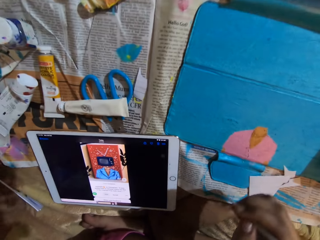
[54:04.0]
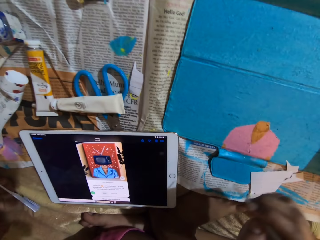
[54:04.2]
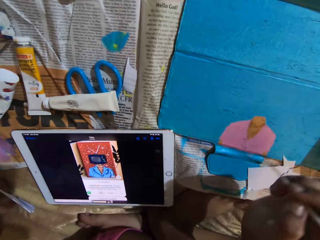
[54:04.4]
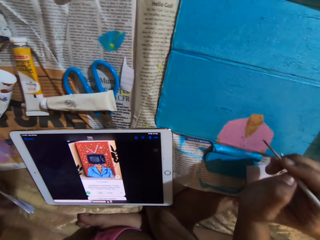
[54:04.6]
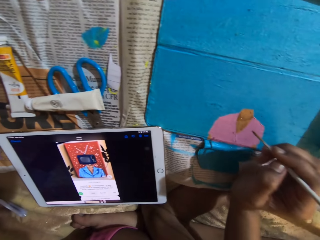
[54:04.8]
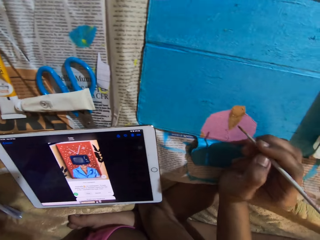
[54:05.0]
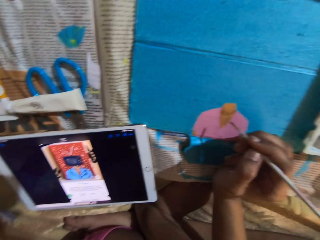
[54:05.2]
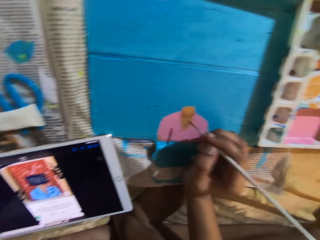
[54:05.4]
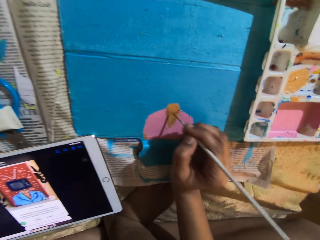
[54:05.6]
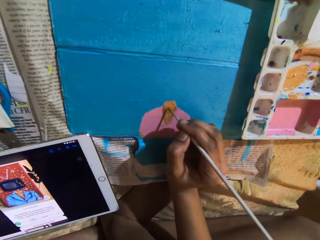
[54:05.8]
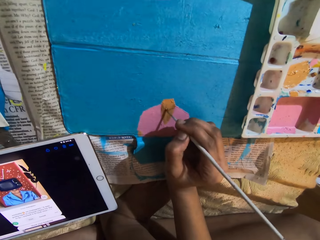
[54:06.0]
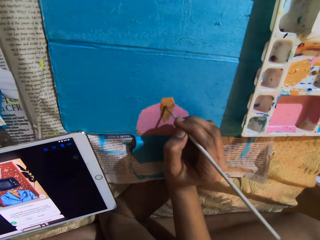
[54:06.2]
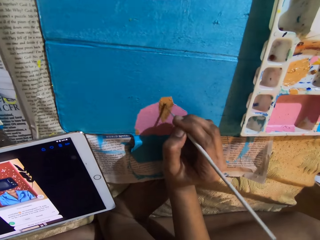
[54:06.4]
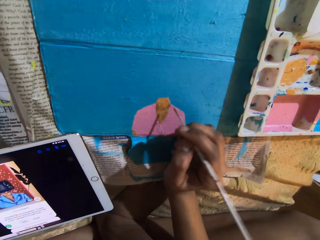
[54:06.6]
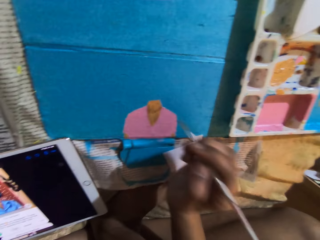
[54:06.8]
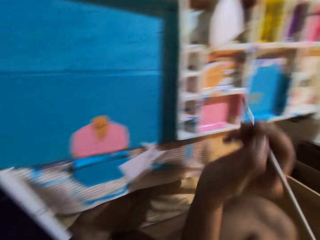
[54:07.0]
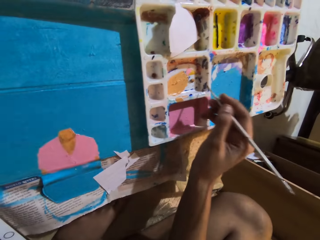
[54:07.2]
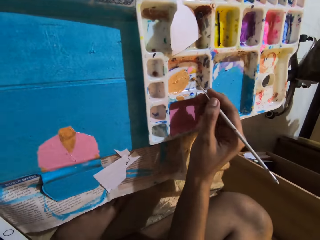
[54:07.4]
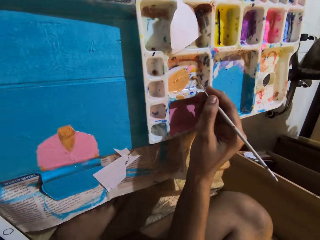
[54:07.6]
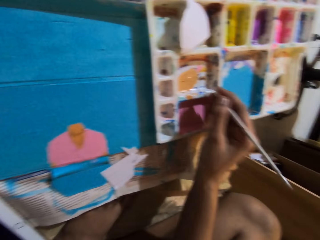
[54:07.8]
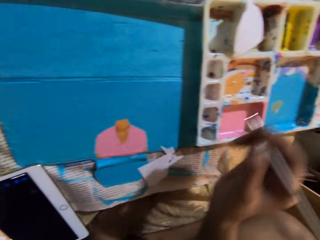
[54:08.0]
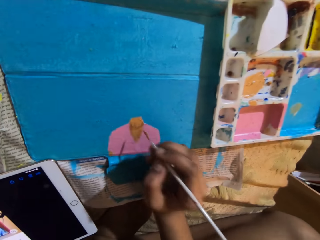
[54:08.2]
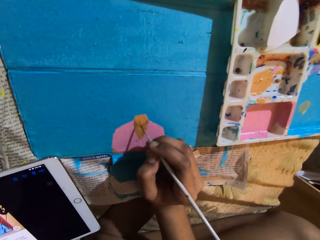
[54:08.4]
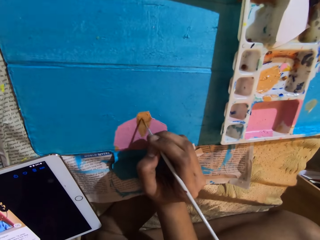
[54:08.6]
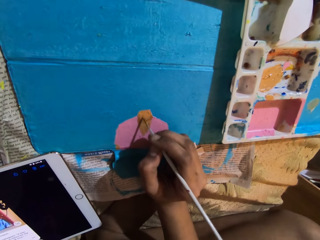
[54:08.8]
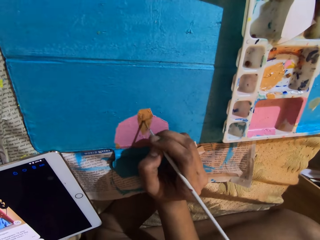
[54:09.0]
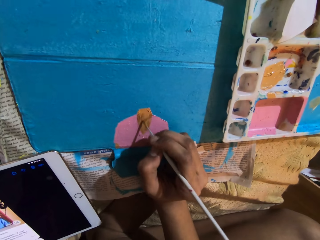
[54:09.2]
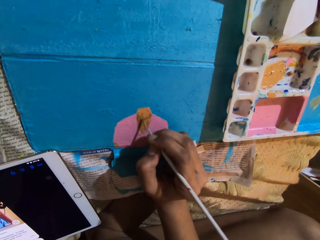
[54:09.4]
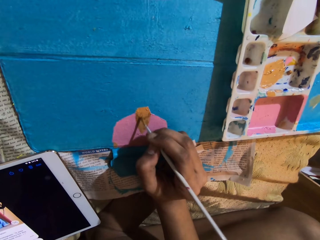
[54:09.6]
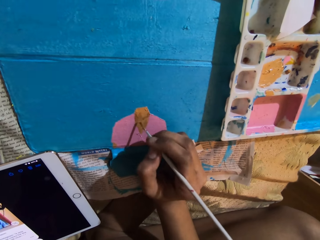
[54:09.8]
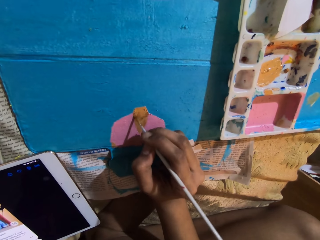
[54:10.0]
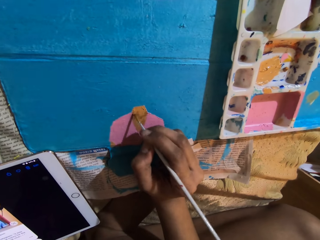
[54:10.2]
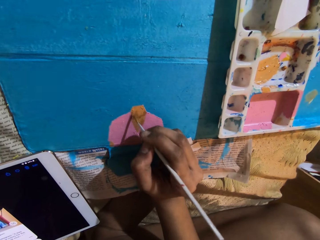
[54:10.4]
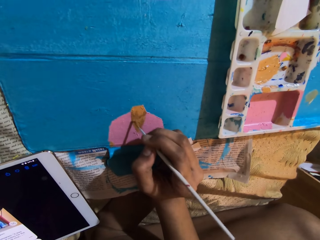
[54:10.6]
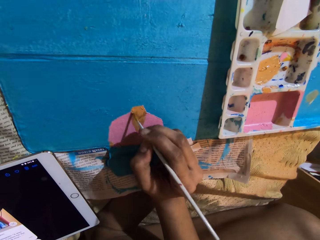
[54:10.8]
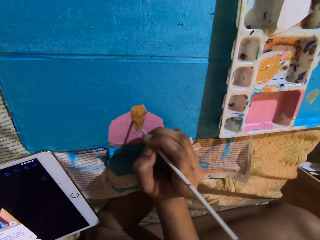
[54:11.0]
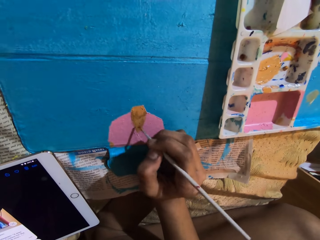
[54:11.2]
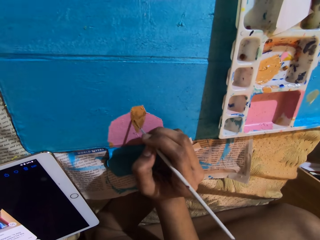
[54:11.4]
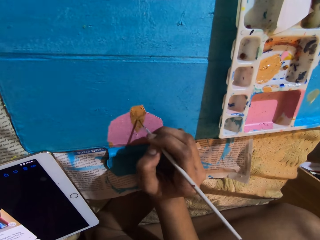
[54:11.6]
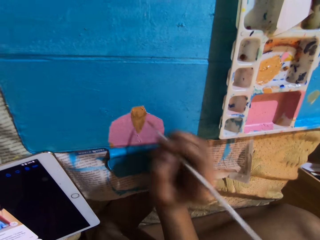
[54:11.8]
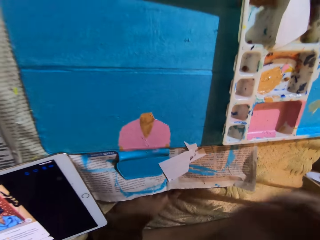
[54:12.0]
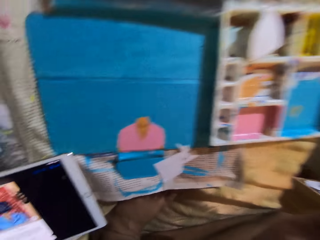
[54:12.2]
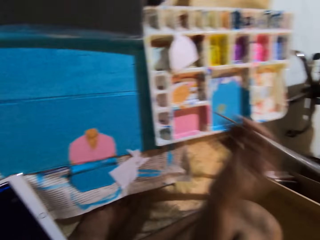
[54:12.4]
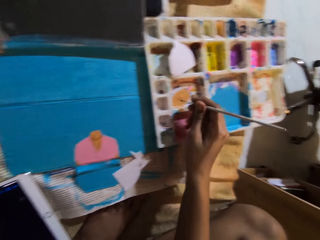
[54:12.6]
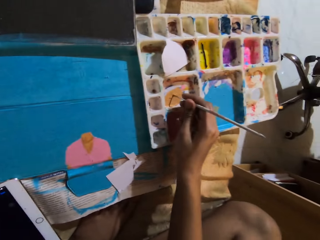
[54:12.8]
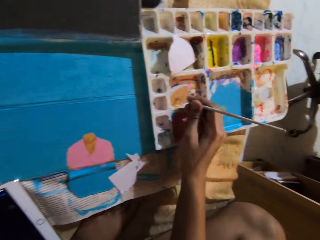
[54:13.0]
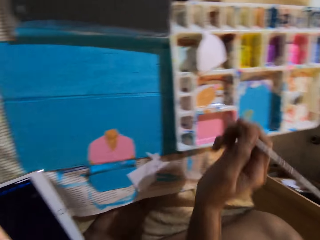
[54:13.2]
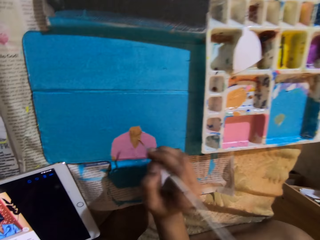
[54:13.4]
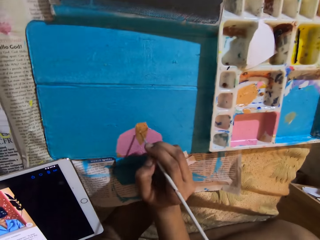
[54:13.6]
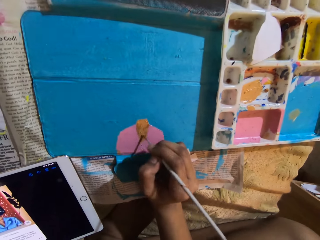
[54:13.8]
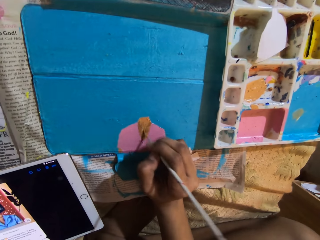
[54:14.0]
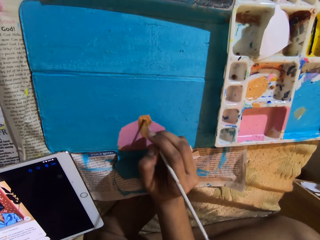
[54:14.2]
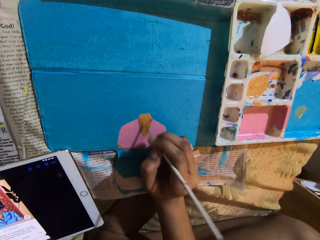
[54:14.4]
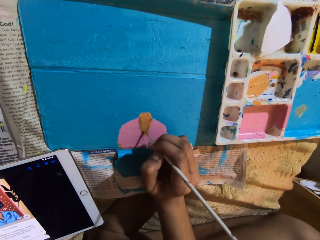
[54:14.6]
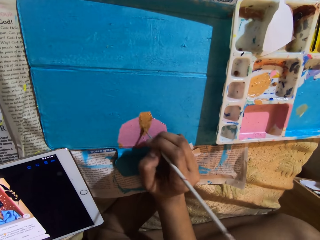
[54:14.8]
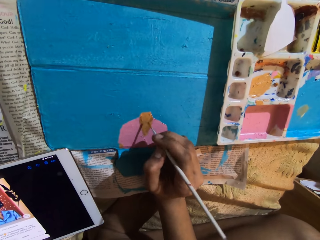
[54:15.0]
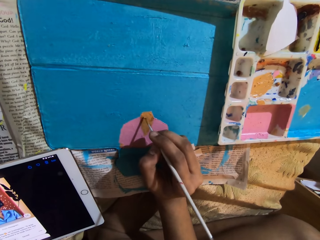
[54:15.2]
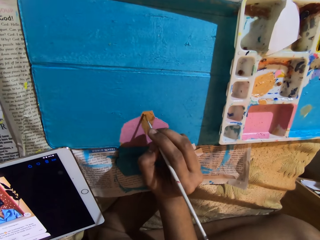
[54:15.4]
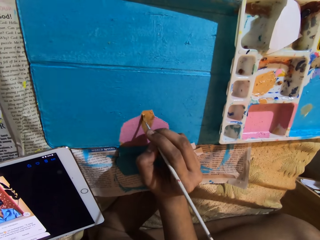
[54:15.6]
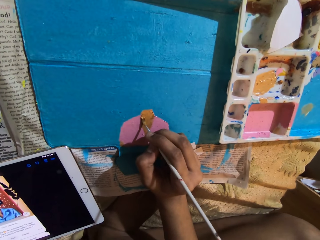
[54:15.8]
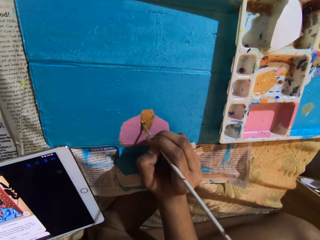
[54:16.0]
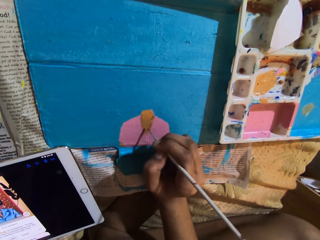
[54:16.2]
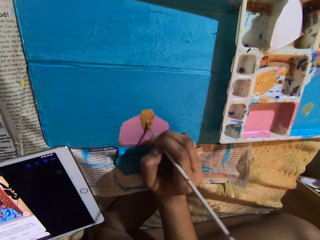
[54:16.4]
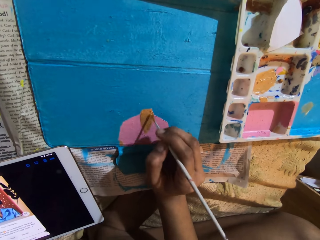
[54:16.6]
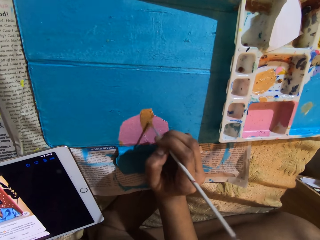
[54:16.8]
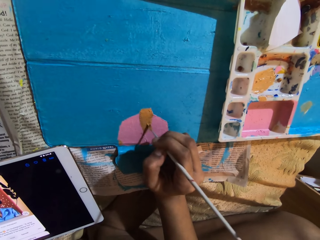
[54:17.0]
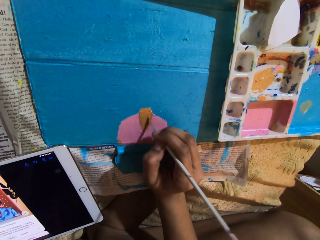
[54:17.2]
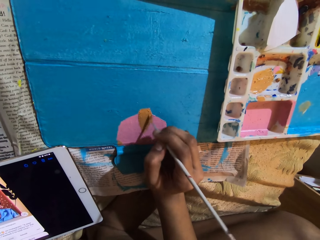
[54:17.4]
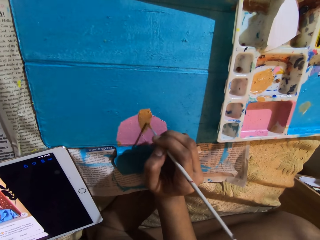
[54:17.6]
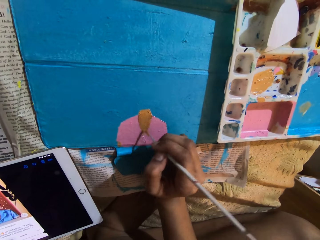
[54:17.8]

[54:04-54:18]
The camera wearer touches the tip of the pen brush. She paints on the tablet cover with the paintbrush in her right hand. She rubs the ink on the container with the pen brush. She takes the paint from the paint palette with the paintbrush in her right hand. She paints on the tablet cover with the paintbrush in her right hand. She takes the paint from the paint palette with the paintbrush in her right hand. She rubs the ink on the container with the pen brush. She paints on the tablet cover with the paintbrush in her right hand.

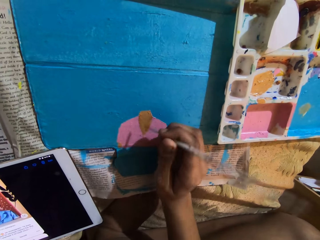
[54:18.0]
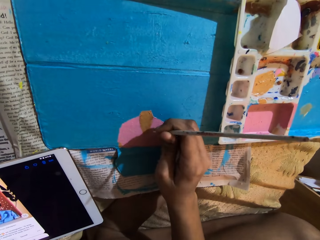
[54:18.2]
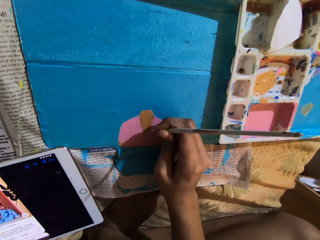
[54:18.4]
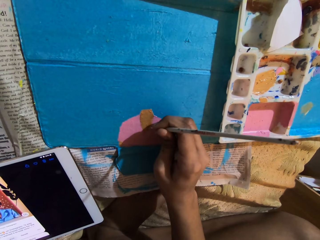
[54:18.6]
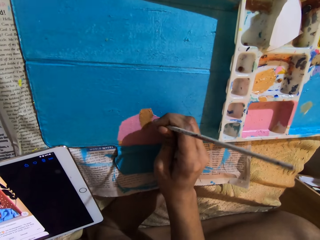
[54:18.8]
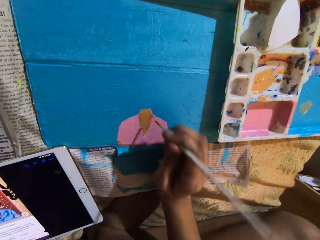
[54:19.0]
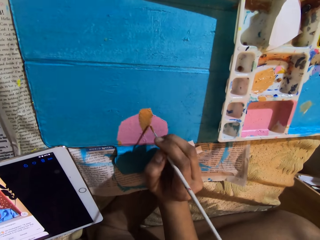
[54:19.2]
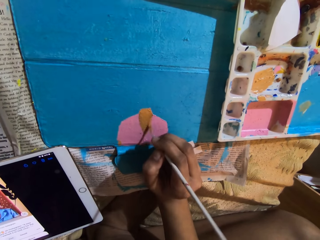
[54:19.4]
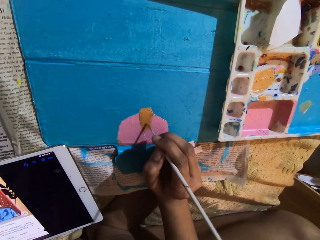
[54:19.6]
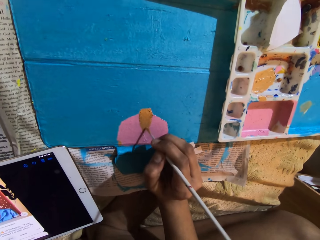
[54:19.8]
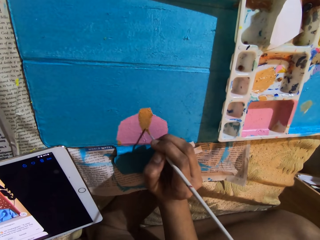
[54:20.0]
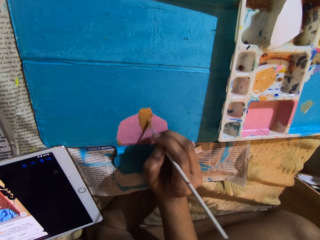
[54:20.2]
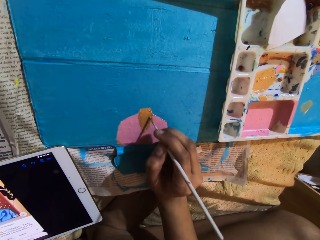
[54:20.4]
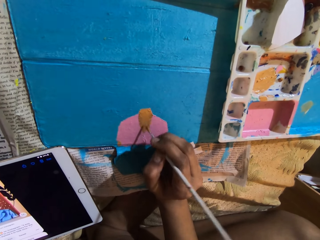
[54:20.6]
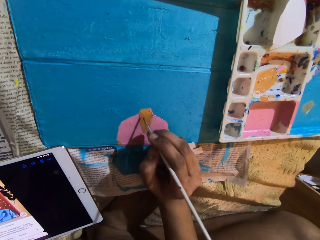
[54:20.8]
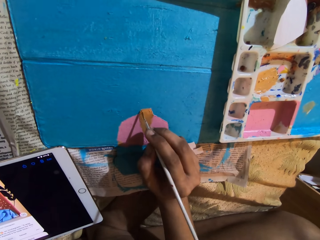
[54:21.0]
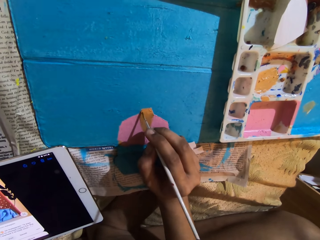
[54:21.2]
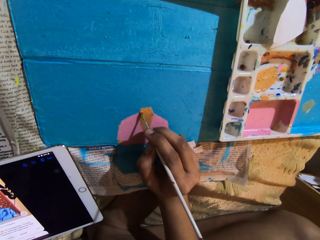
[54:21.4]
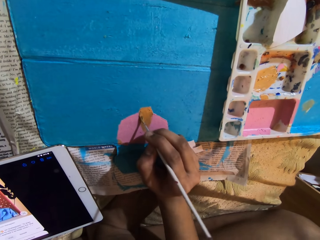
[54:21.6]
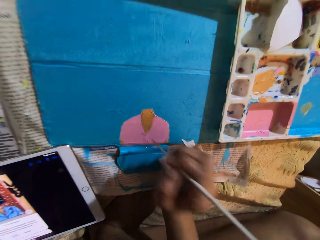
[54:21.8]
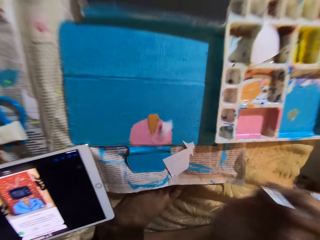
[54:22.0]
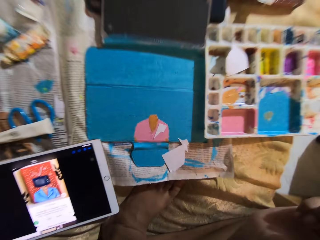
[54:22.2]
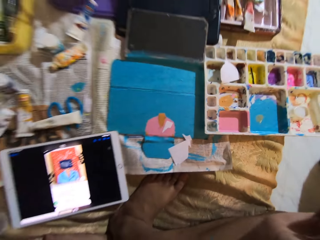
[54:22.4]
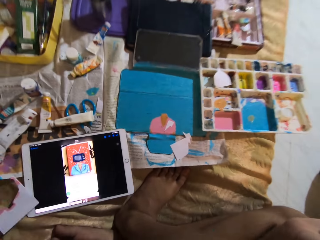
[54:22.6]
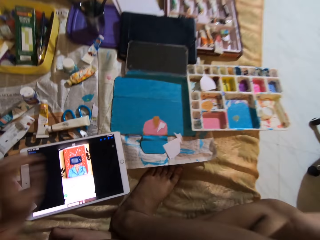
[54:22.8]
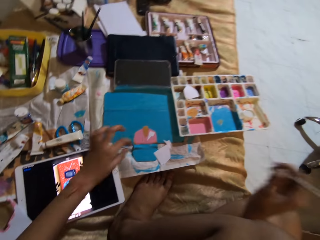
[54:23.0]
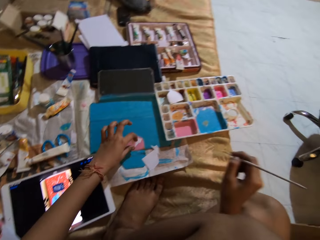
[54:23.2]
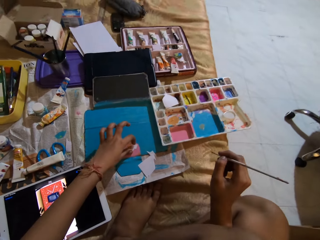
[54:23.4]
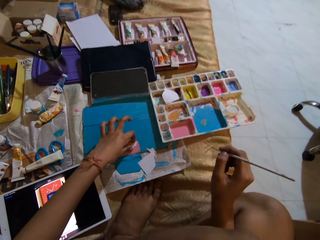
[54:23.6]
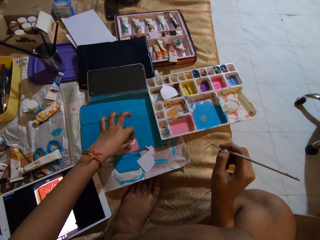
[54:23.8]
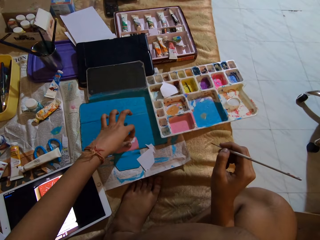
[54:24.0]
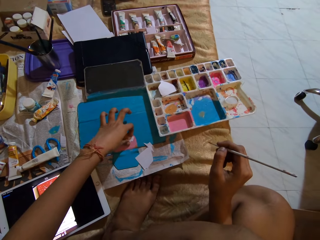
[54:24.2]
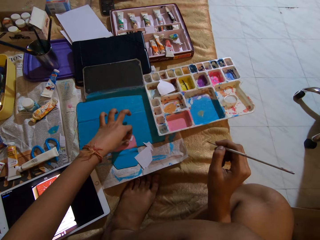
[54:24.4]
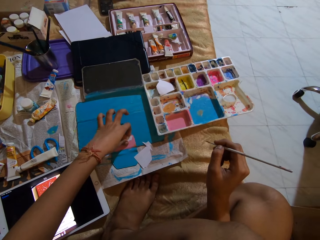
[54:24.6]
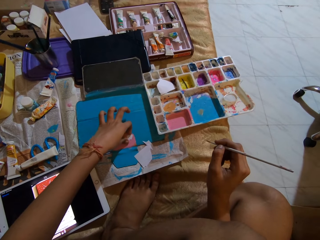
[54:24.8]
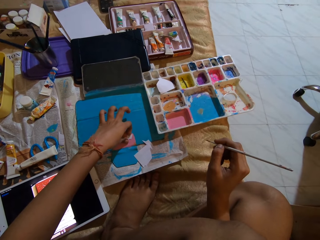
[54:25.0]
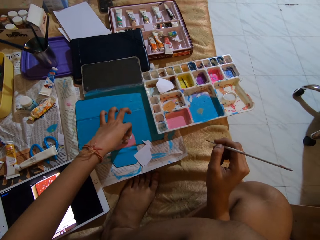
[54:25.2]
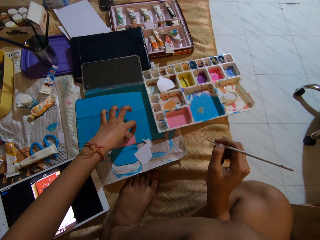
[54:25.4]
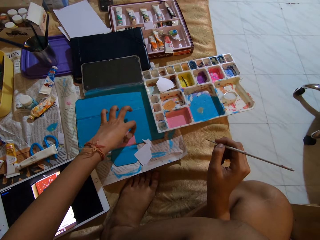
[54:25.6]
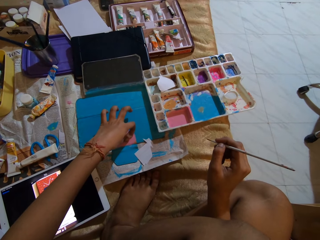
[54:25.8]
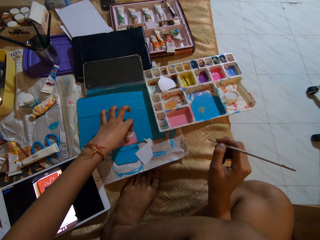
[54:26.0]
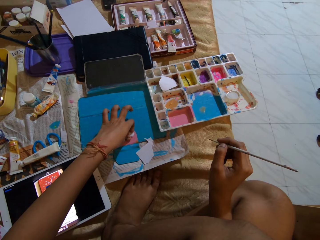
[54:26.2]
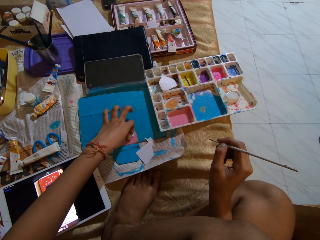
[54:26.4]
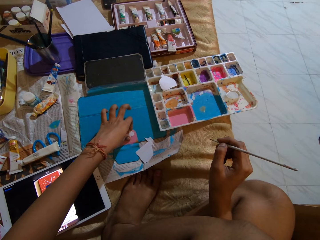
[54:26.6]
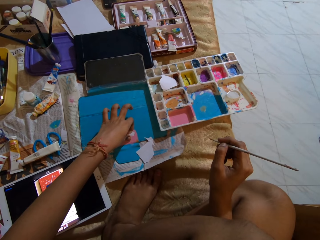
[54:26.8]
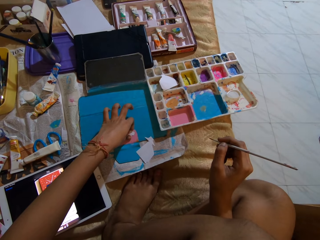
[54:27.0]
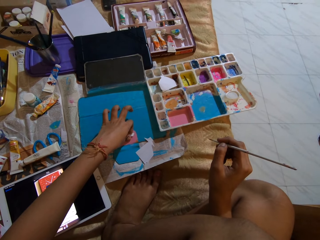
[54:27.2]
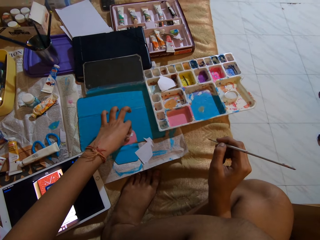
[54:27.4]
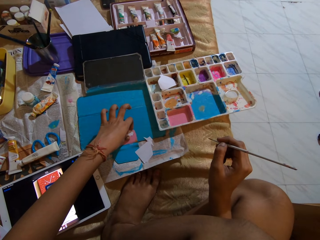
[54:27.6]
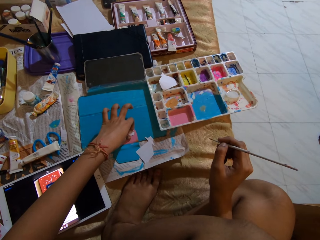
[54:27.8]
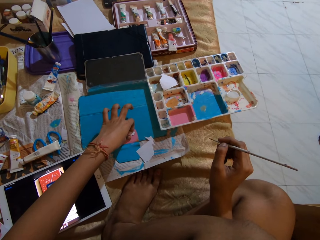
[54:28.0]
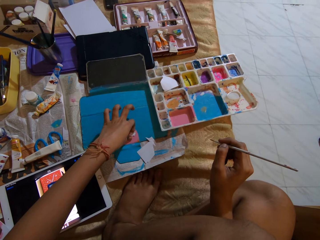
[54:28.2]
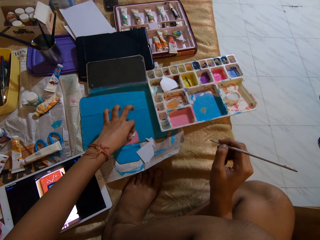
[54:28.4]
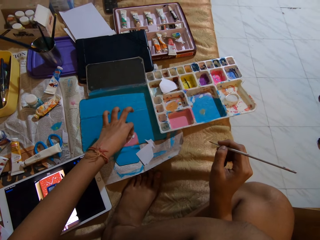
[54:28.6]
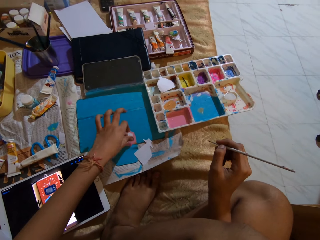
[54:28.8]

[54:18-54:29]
The camera wearer touches a piece of paper on the tablet case with her left hand. She removes the piece of paper with her hand.
